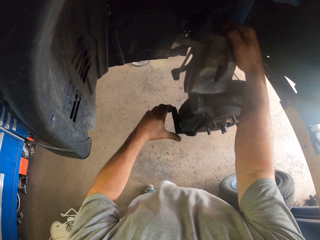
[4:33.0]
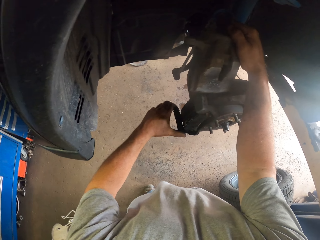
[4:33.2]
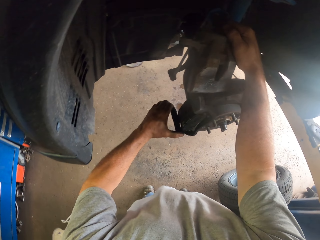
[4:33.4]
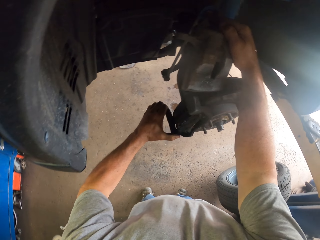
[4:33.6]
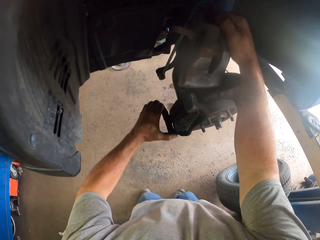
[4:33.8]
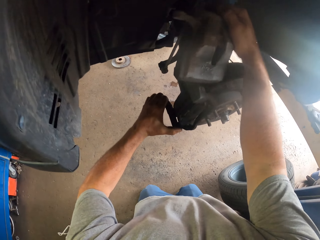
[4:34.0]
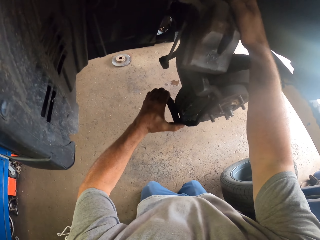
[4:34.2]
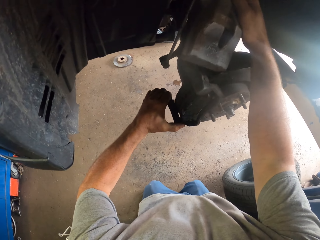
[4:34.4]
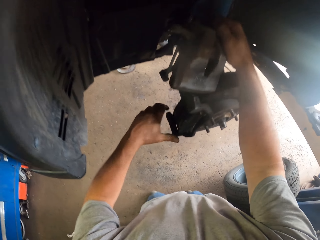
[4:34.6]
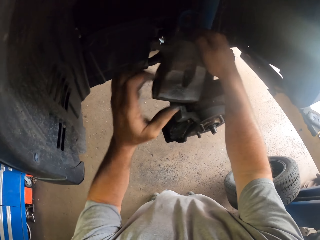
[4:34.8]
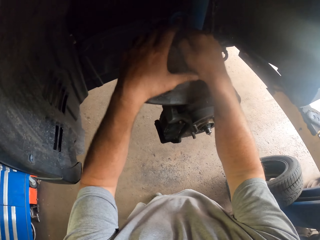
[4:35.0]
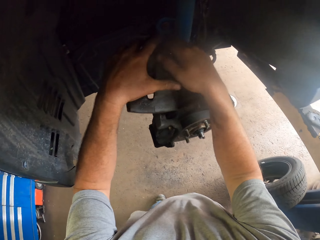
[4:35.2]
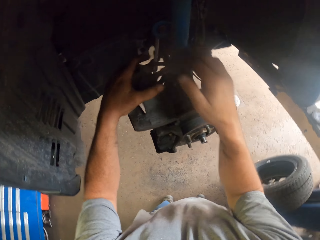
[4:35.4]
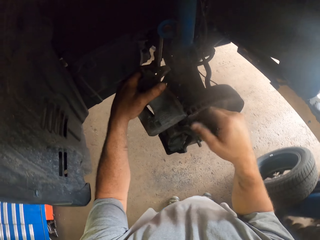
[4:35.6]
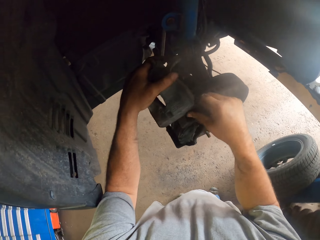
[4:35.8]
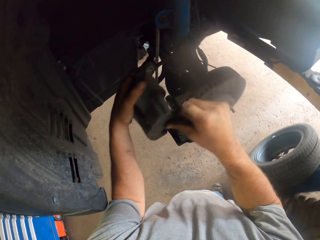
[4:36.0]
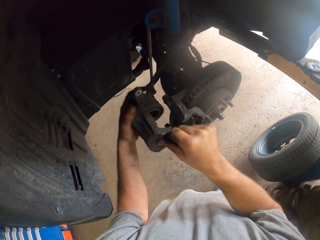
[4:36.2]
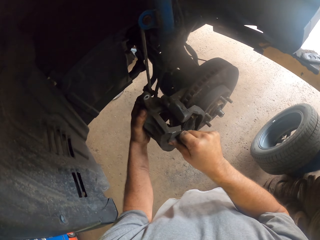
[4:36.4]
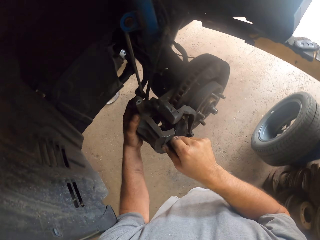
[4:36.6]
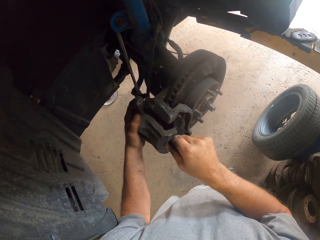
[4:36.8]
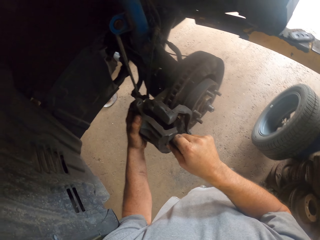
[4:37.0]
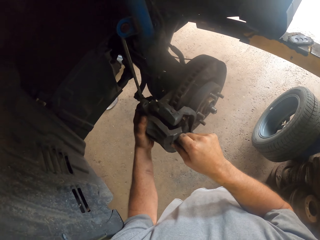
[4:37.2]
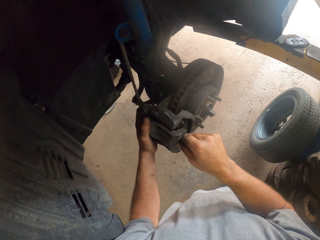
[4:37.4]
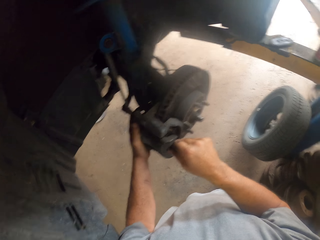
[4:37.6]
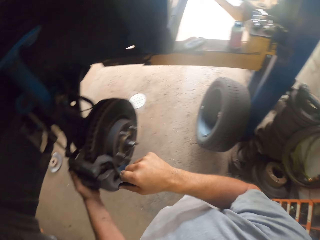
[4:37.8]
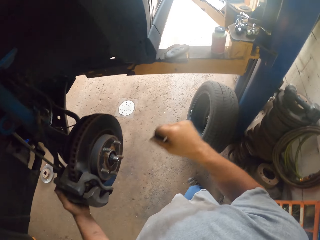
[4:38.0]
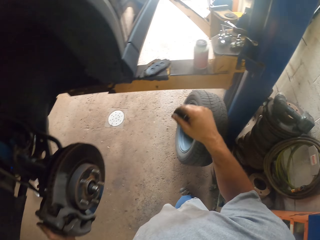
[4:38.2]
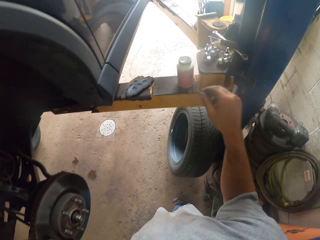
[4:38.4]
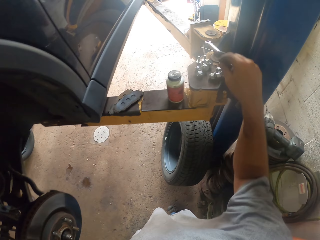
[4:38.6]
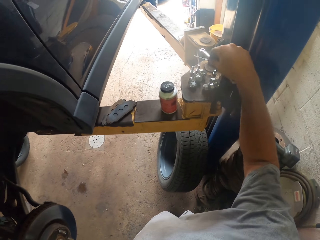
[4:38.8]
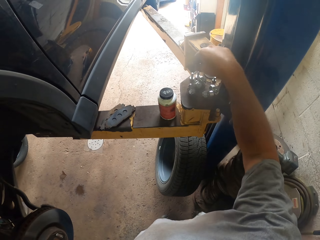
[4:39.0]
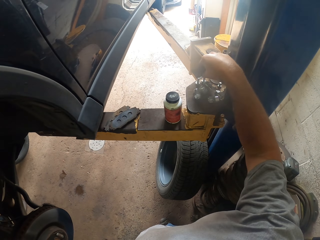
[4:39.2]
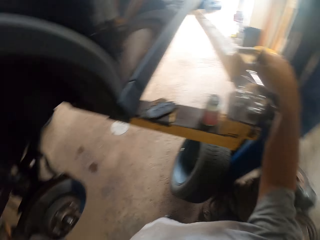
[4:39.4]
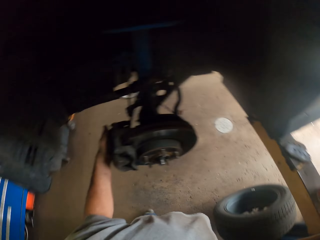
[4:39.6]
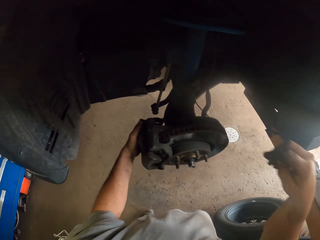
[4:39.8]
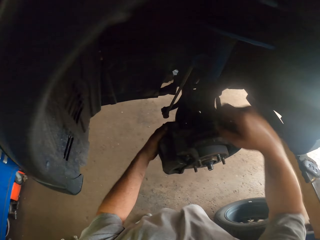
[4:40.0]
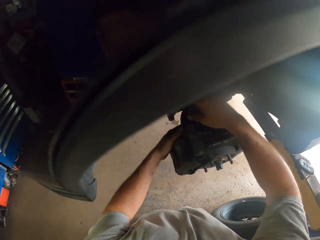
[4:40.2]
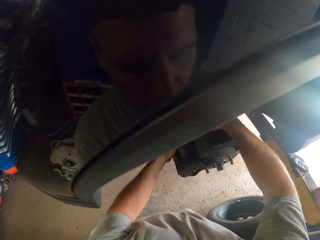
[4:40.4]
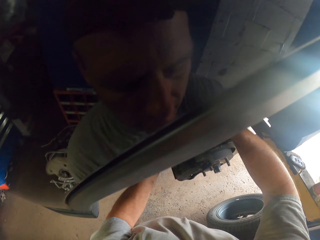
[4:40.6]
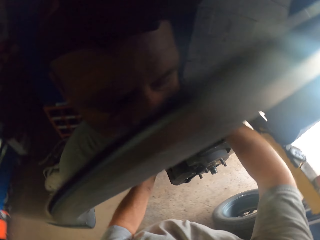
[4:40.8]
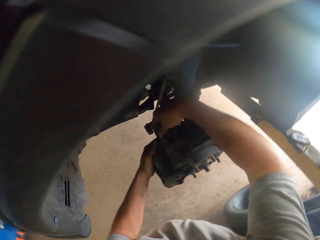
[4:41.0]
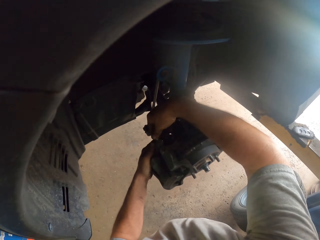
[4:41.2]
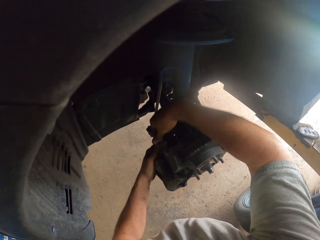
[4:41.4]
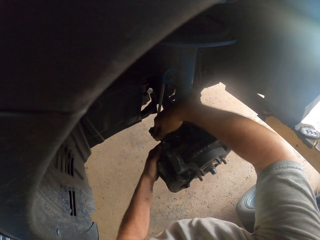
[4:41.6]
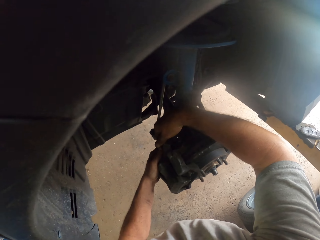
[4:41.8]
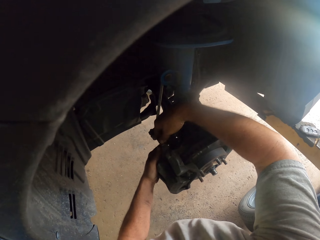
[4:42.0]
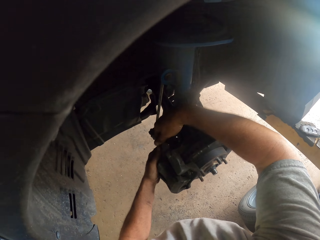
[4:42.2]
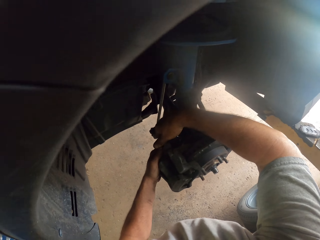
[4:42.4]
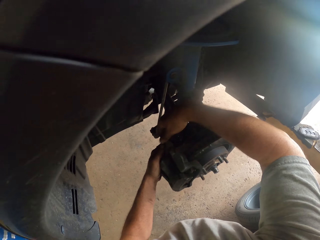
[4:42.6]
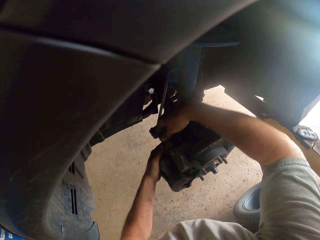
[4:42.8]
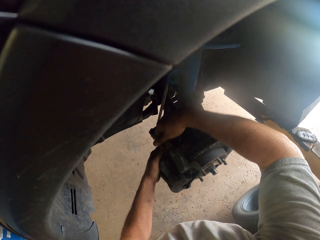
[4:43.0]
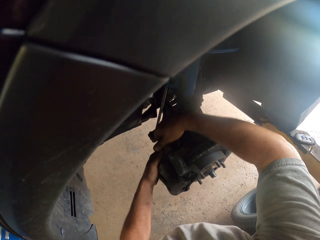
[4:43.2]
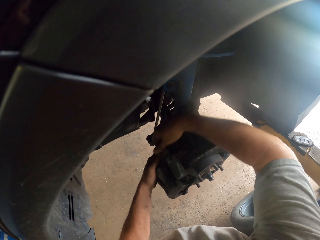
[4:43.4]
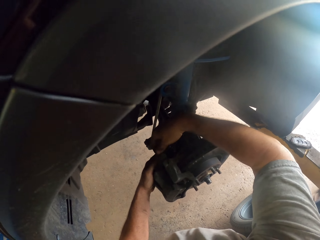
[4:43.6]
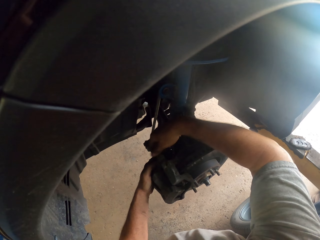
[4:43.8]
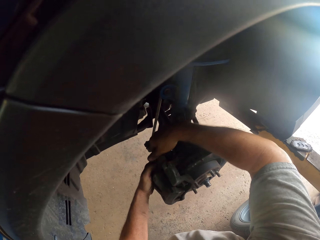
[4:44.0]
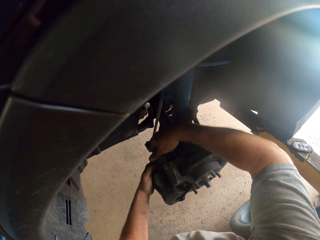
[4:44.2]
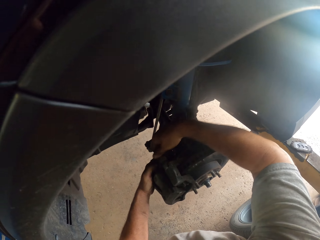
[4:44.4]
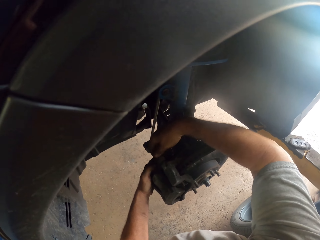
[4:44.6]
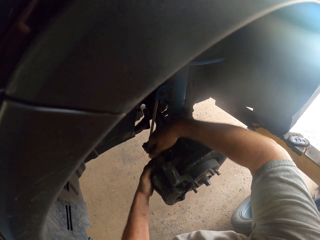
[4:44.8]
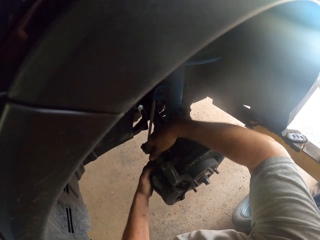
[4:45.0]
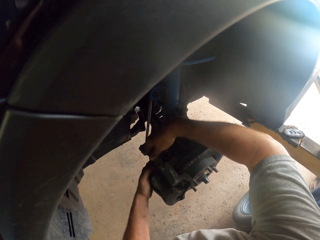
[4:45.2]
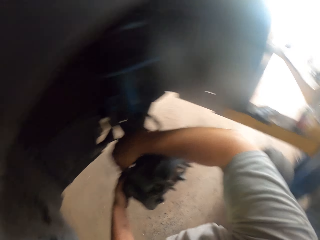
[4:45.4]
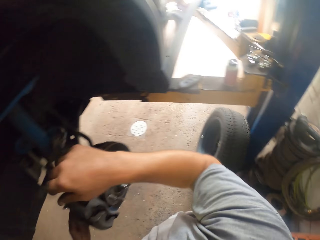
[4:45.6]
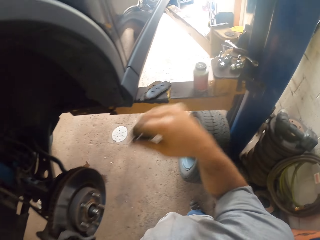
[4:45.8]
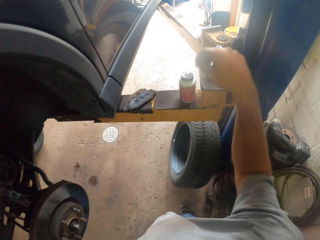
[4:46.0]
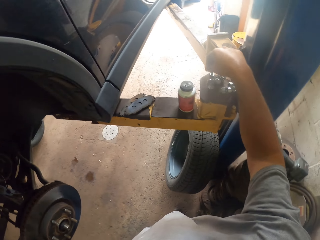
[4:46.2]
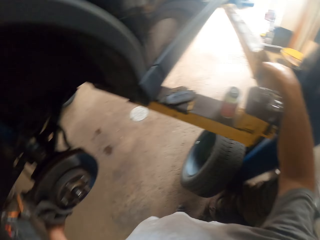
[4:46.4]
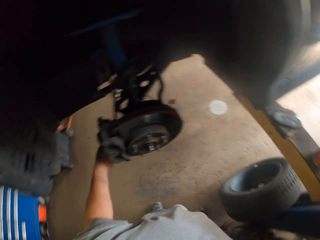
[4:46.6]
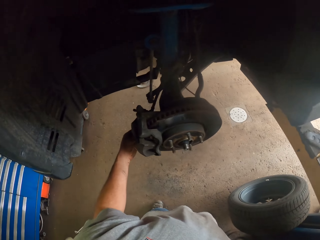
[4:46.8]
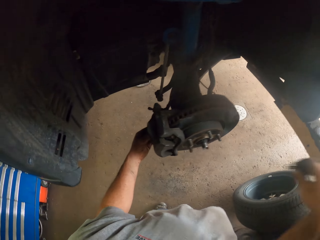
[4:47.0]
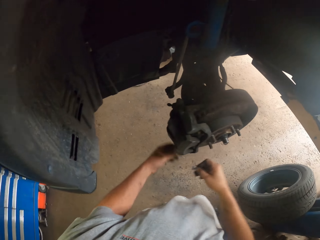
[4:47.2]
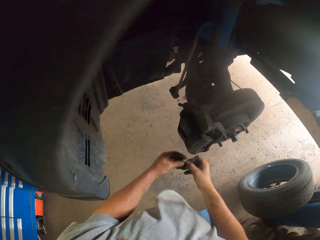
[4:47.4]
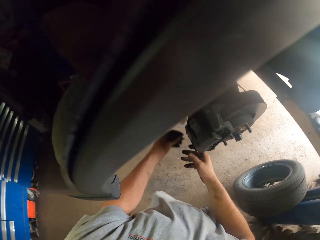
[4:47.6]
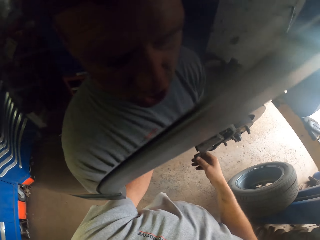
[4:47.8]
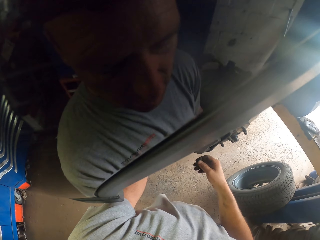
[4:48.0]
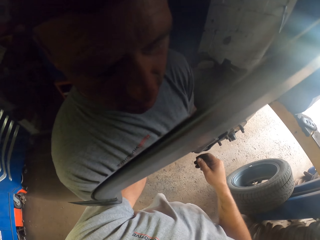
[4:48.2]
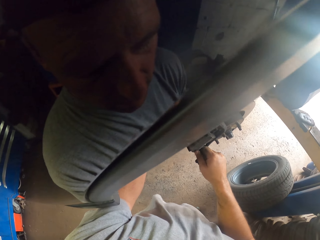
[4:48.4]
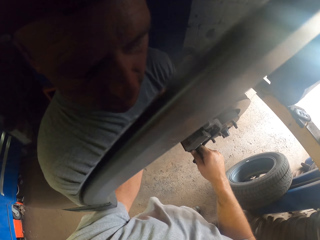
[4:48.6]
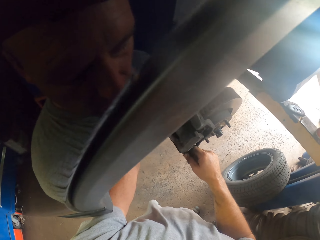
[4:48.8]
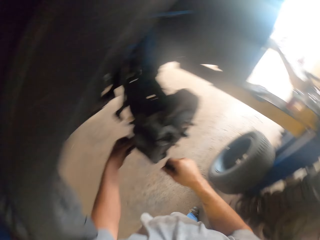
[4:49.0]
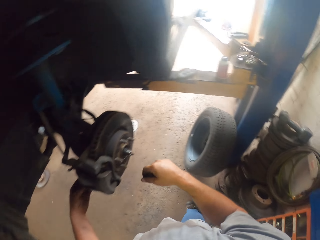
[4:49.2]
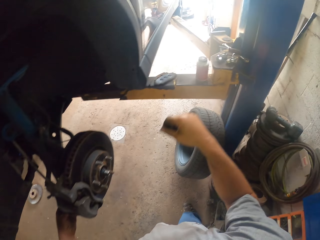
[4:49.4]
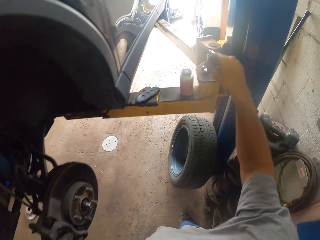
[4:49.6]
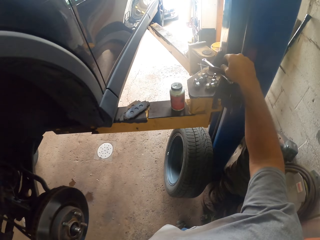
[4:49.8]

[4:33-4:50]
The camera wearer picks up a car bolt or nut. They fix the nut to the caliper. They take another bolt. They fix the nuts to the caliper. They exchange the bolt to the left hand. They hold the bolt with the left hand.

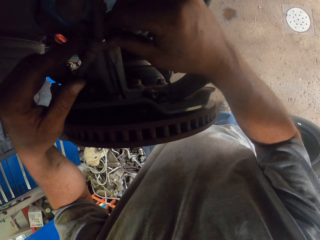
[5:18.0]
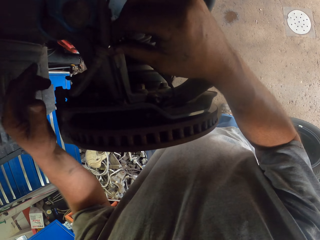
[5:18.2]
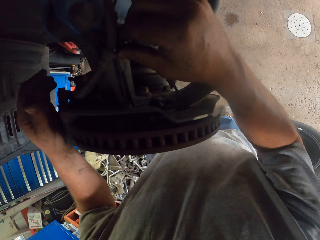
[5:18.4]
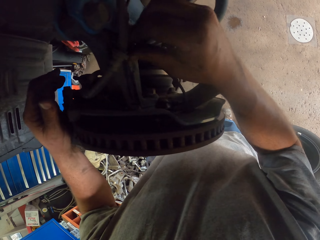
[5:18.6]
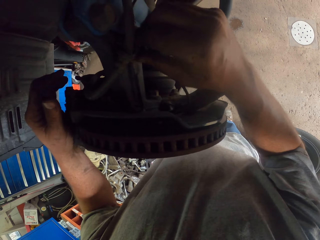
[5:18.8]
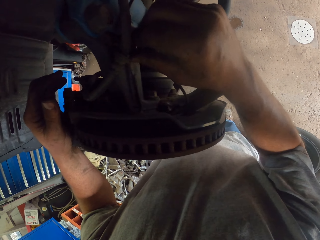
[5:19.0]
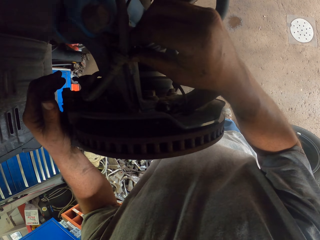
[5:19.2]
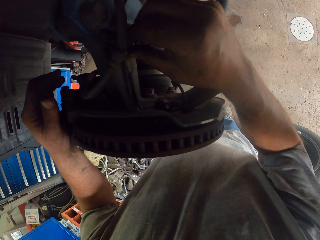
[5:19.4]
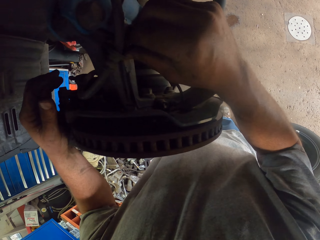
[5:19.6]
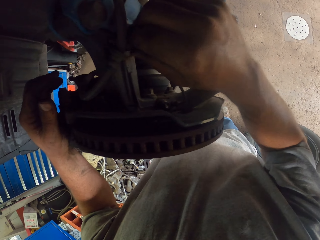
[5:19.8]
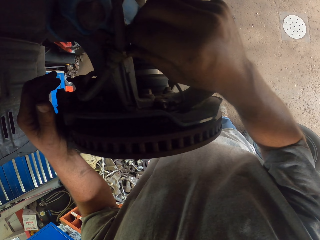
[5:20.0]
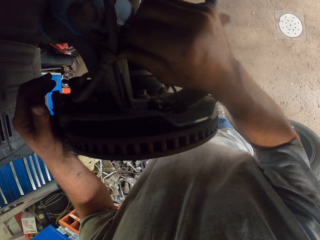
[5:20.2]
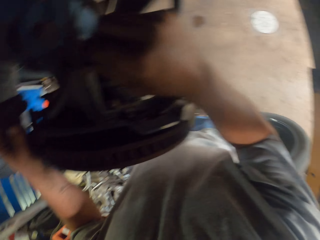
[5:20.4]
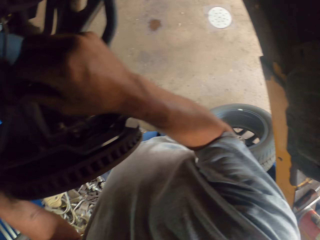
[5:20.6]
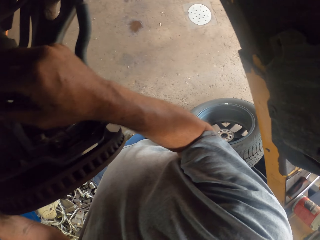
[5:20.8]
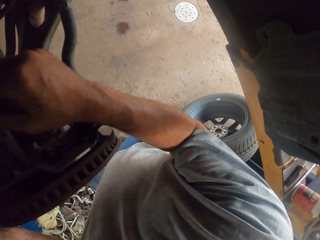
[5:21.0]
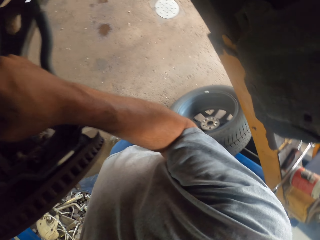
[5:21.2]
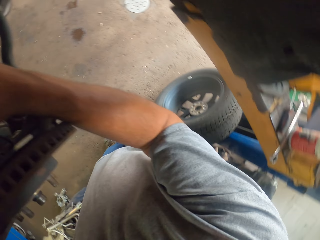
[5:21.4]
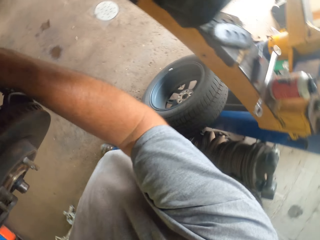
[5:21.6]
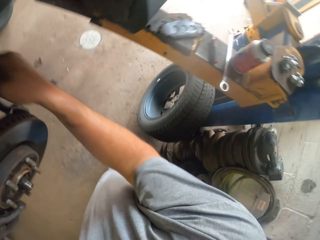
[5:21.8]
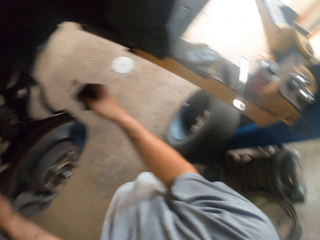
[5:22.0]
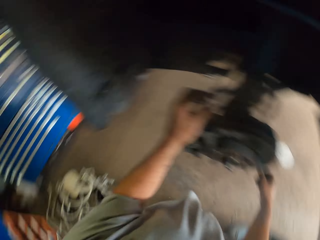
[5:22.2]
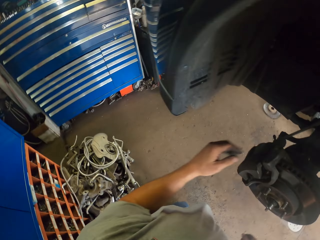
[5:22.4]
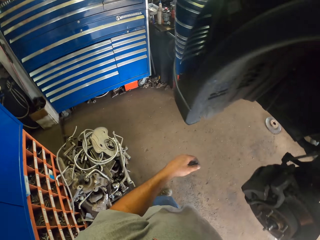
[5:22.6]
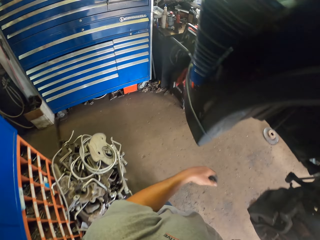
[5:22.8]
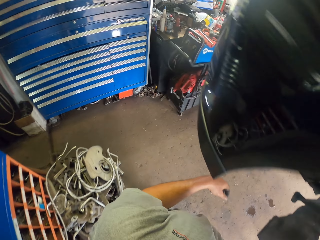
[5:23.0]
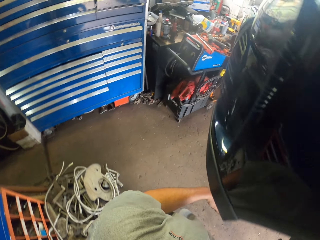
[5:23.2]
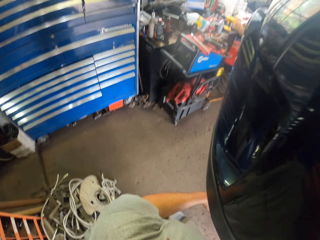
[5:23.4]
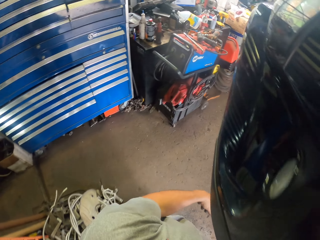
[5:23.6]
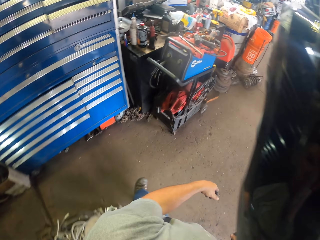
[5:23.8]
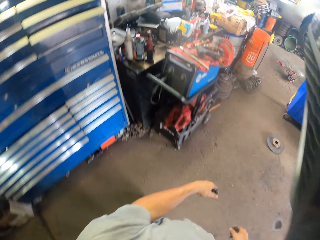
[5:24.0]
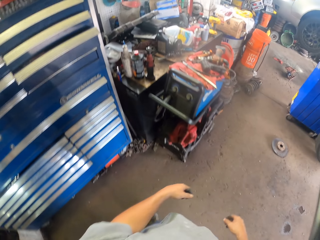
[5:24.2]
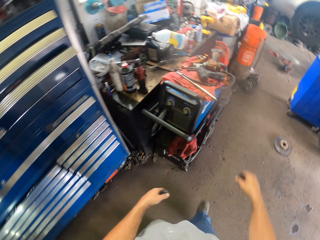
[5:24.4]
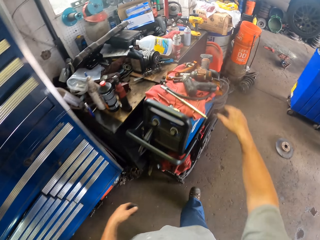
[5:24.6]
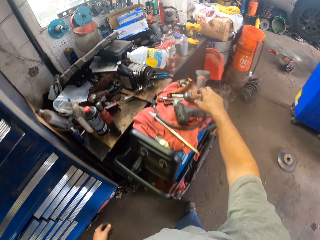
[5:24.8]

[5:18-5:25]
The camera wearer adjusts something with the right hand. They walk around. They walk towards the tool area.
